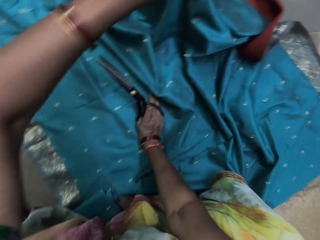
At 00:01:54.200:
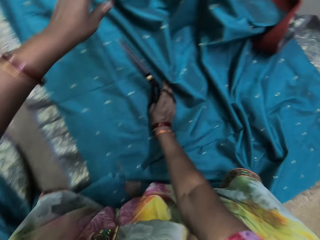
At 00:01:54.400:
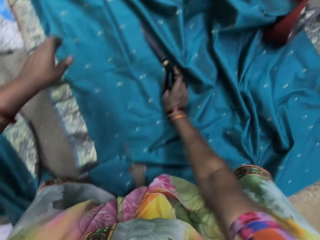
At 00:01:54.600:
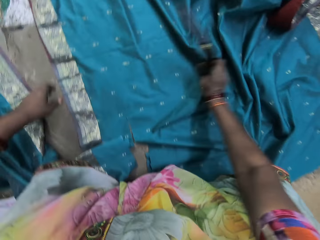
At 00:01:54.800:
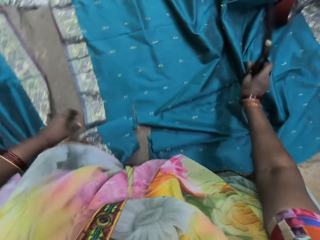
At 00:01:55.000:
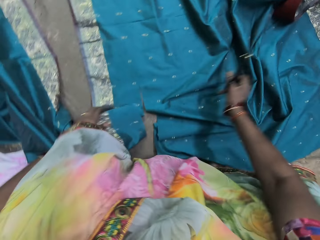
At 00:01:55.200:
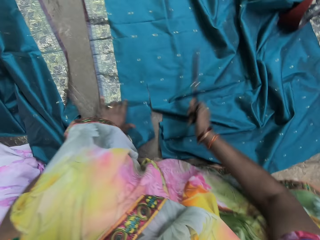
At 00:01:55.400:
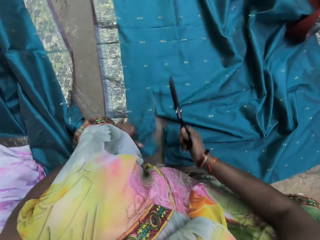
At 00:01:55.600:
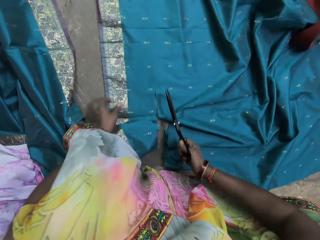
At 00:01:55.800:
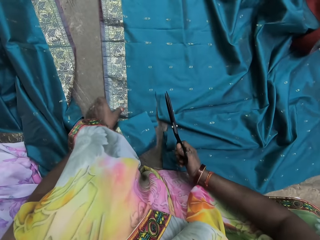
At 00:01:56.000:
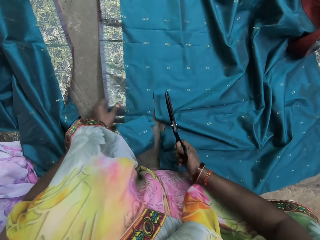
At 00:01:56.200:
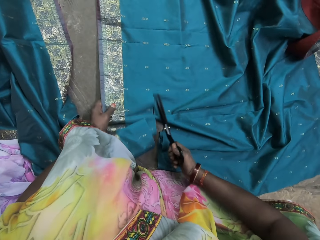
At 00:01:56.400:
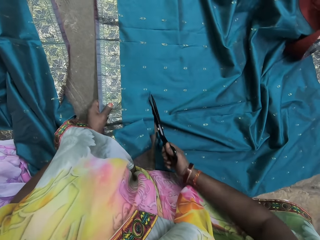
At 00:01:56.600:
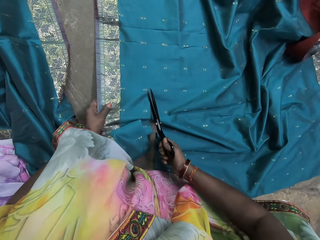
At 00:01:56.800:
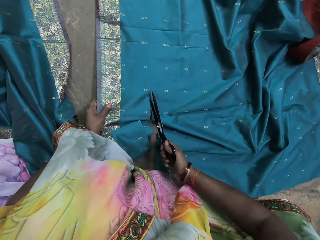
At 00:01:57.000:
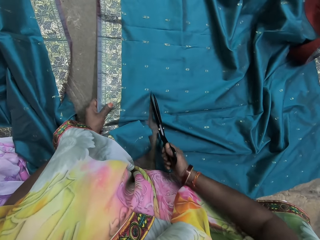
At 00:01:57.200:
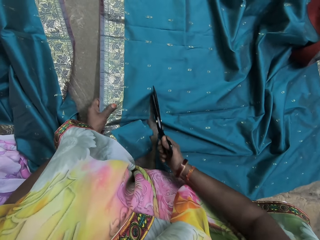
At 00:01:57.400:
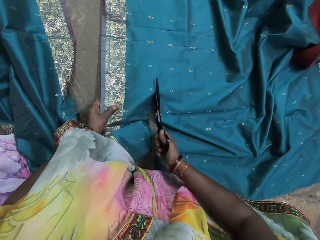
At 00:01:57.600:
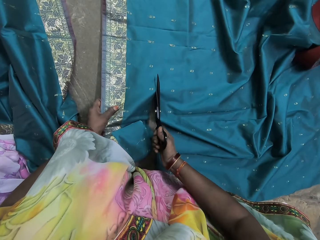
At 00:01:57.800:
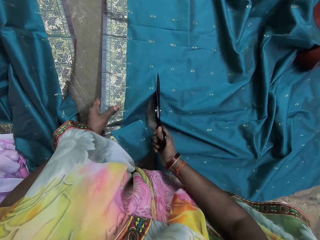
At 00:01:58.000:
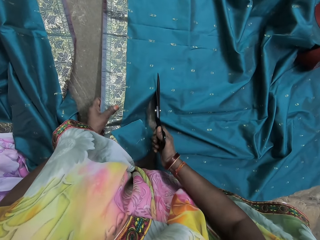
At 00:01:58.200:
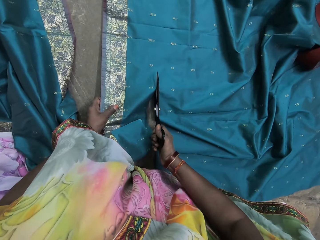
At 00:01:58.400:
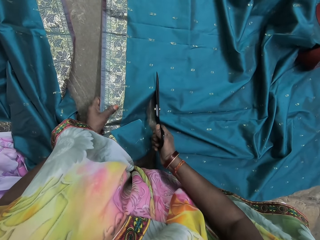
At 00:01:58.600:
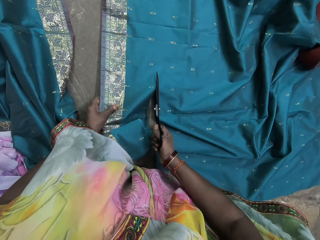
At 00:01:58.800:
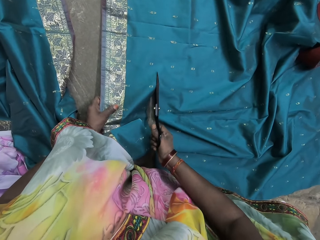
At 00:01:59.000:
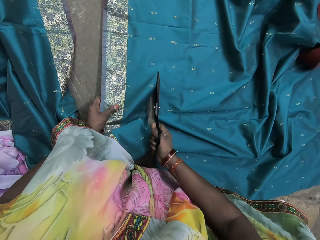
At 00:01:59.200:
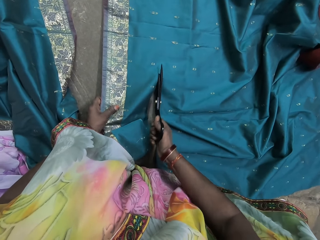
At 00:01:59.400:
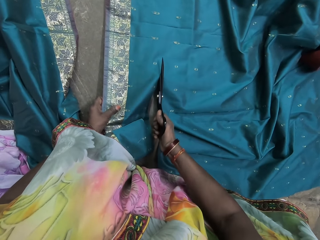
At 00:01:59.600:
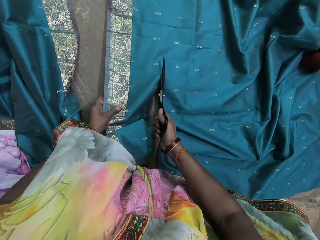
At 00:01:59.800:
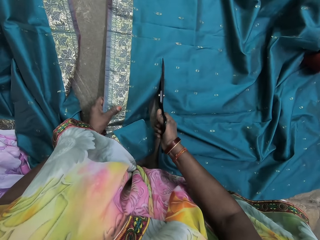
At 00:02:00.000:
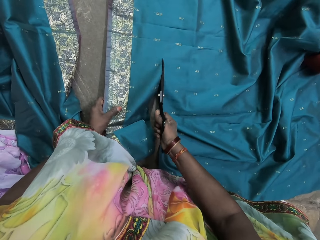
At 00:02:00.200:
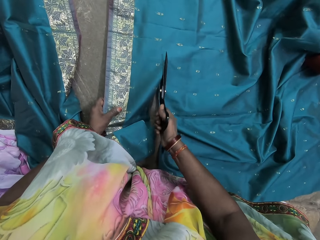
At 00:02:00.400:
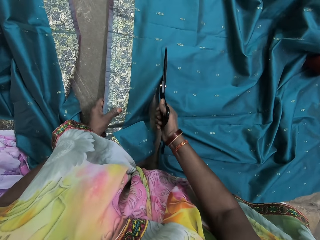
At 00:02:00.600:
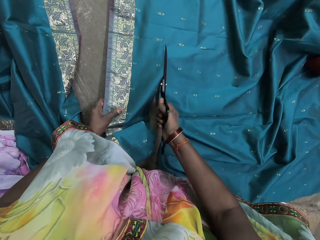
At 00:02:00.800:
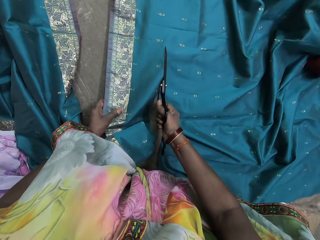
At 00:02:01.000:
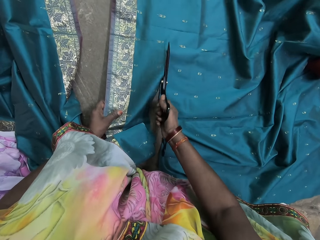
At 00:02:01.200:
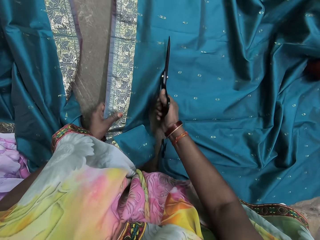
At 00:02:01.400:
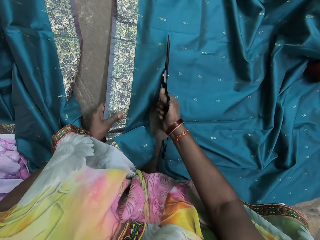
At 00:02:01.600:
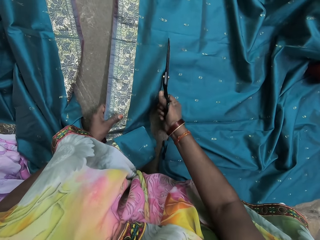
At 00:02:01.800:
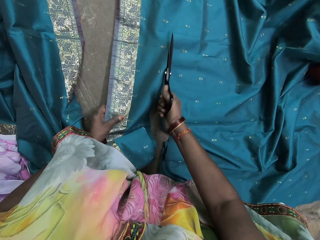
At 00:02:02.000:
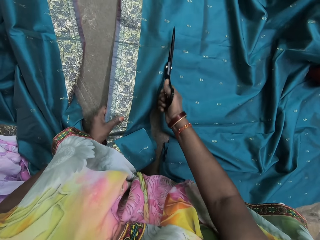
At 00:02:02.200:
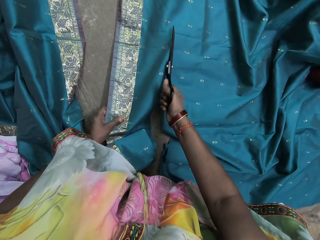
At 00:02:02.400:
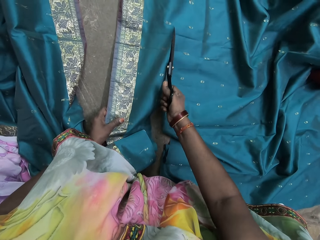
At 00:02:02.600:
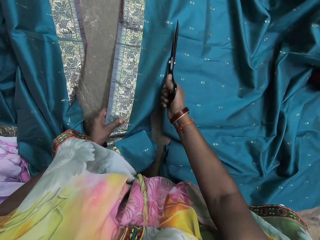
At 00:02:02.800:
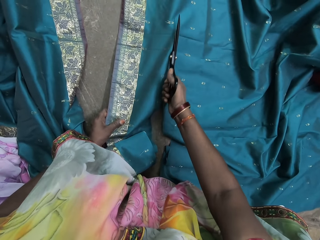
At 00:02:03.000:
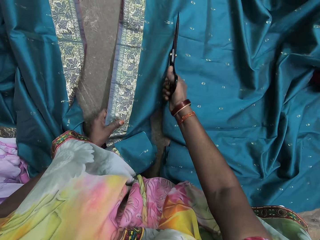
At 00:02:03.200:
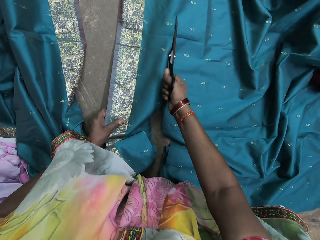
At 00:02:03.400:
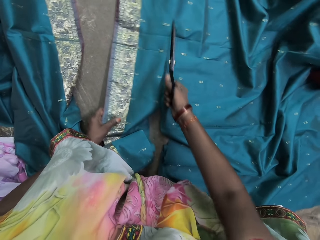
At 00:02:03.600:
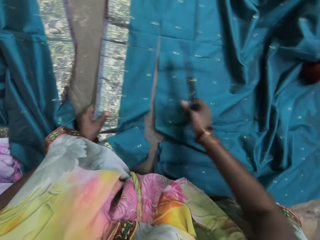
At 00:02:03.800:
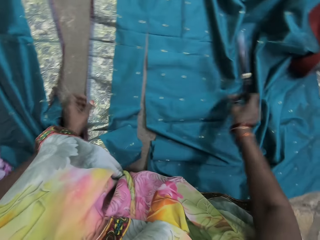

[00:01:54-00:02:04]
The camera wearer holds the green cloth with her left hand. She cuts the green cloth with the scissors in her right hand.

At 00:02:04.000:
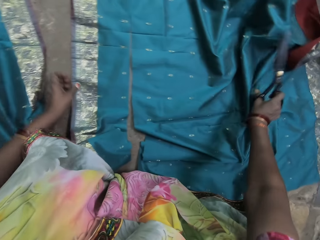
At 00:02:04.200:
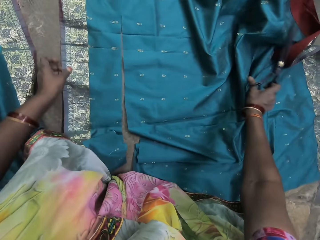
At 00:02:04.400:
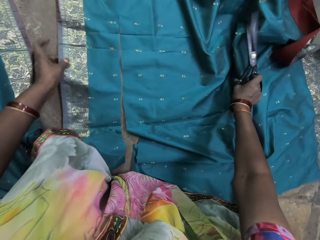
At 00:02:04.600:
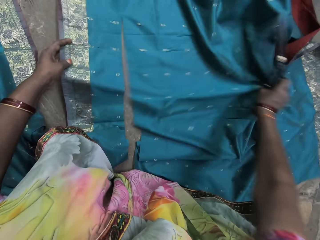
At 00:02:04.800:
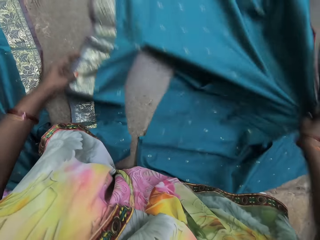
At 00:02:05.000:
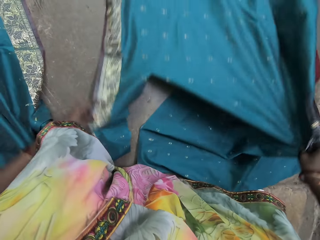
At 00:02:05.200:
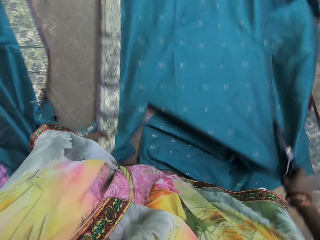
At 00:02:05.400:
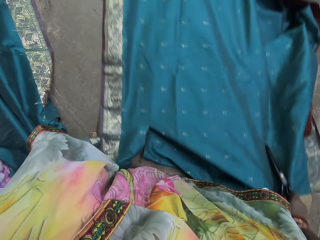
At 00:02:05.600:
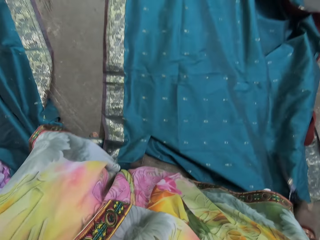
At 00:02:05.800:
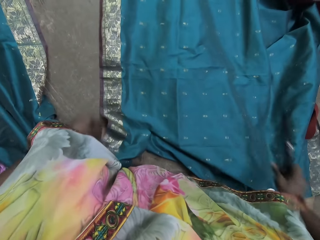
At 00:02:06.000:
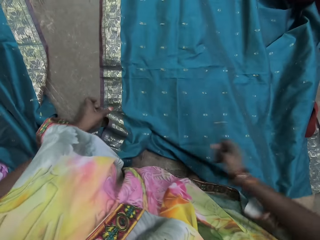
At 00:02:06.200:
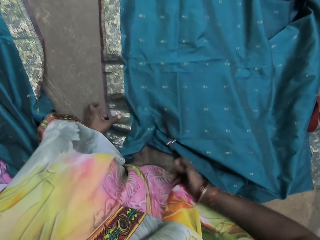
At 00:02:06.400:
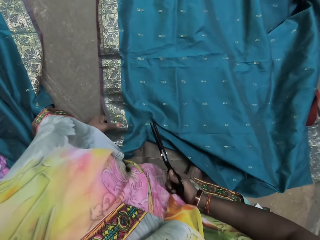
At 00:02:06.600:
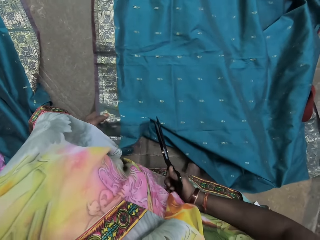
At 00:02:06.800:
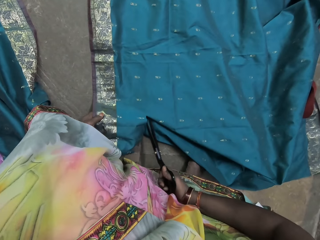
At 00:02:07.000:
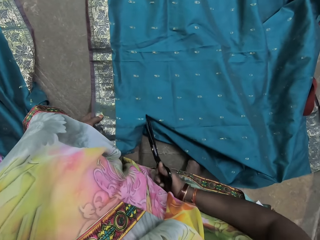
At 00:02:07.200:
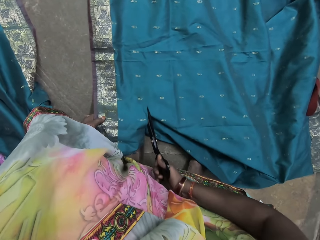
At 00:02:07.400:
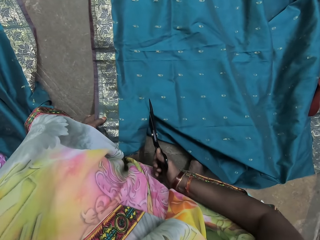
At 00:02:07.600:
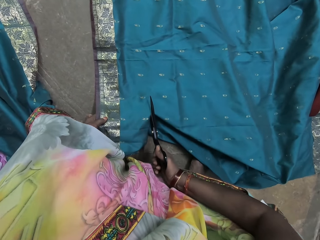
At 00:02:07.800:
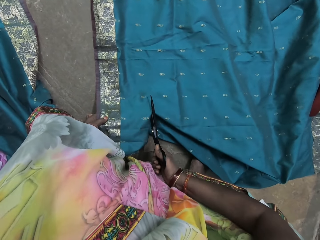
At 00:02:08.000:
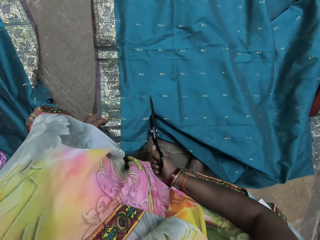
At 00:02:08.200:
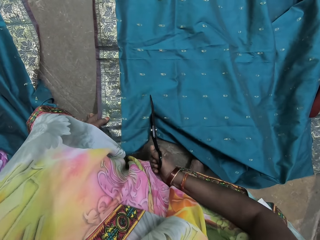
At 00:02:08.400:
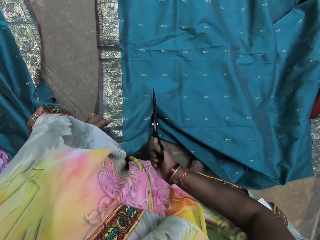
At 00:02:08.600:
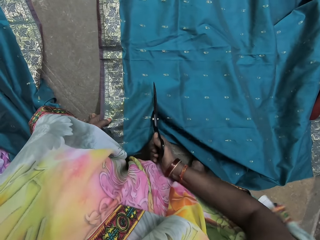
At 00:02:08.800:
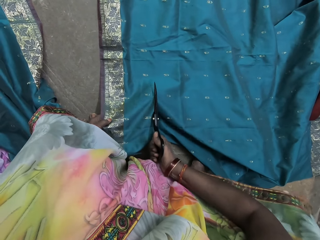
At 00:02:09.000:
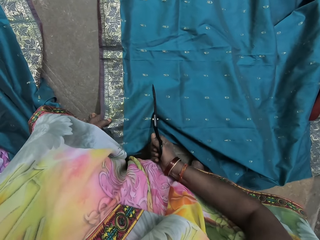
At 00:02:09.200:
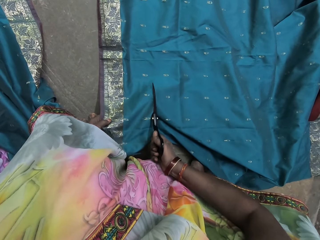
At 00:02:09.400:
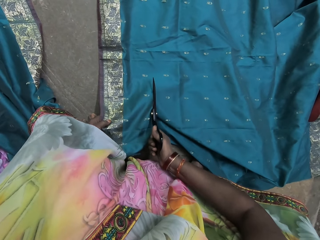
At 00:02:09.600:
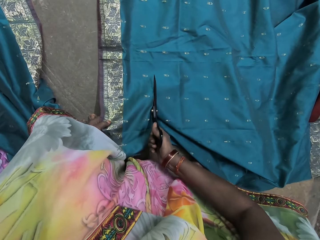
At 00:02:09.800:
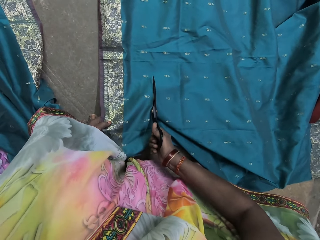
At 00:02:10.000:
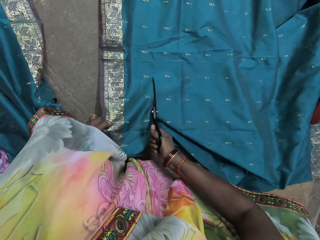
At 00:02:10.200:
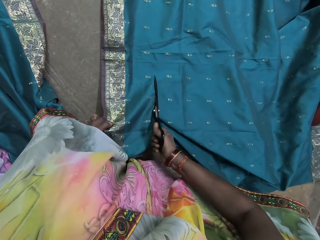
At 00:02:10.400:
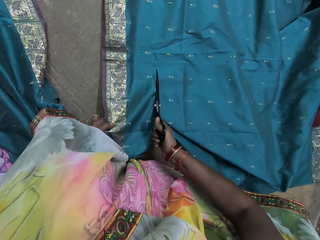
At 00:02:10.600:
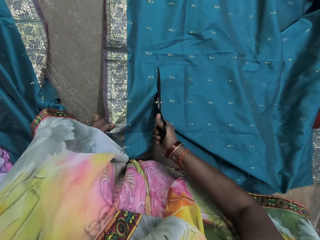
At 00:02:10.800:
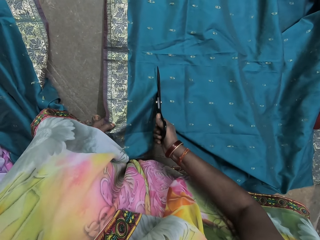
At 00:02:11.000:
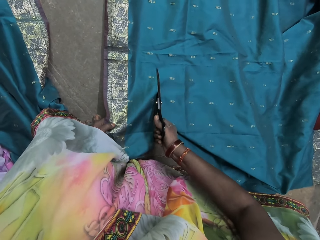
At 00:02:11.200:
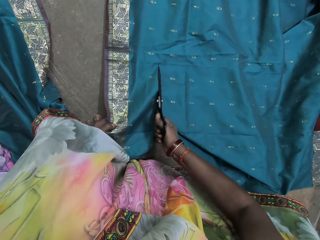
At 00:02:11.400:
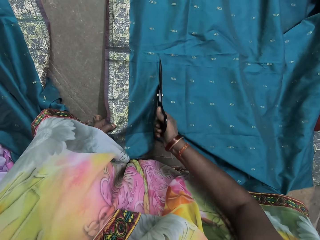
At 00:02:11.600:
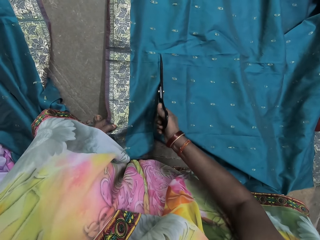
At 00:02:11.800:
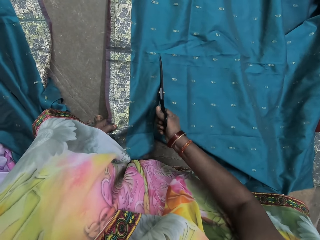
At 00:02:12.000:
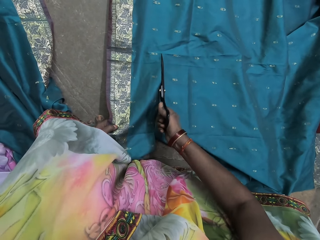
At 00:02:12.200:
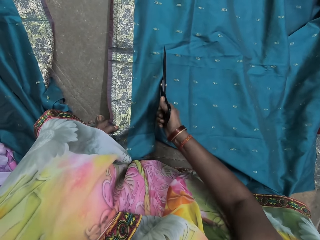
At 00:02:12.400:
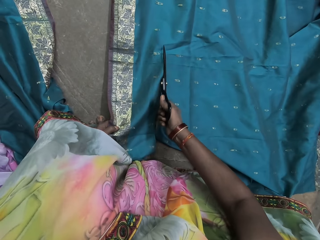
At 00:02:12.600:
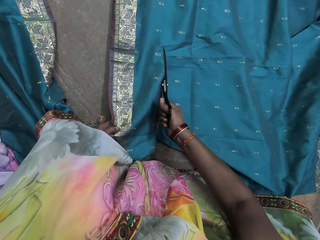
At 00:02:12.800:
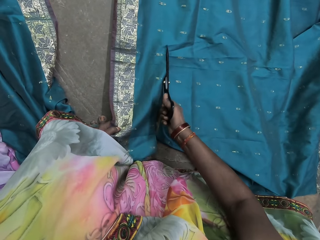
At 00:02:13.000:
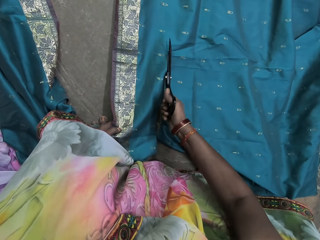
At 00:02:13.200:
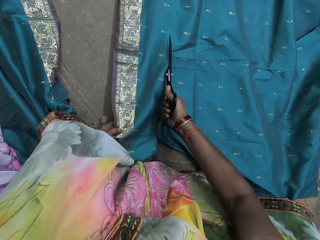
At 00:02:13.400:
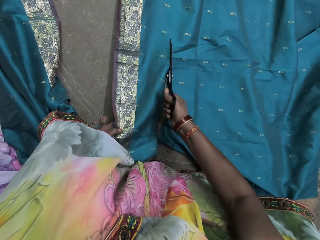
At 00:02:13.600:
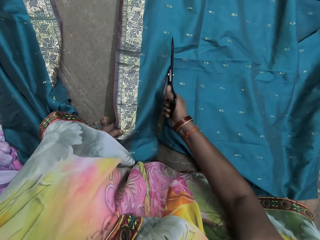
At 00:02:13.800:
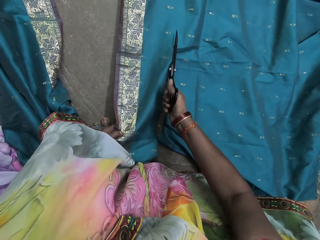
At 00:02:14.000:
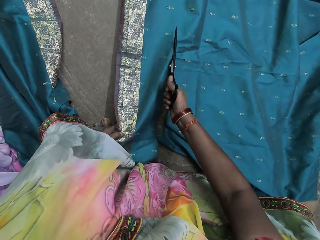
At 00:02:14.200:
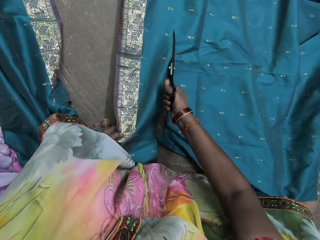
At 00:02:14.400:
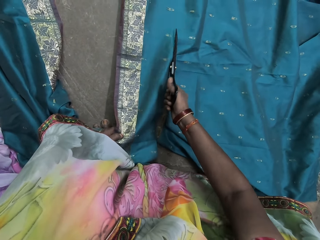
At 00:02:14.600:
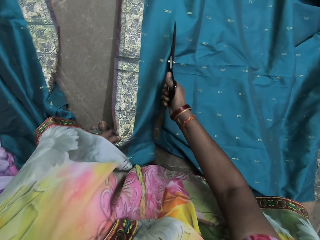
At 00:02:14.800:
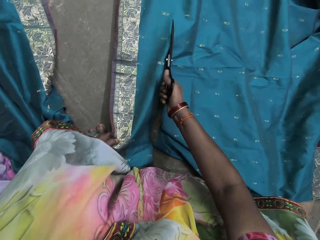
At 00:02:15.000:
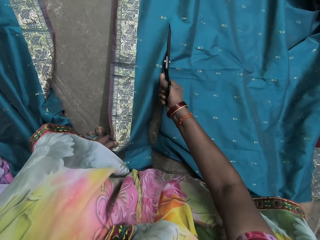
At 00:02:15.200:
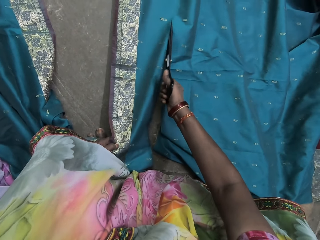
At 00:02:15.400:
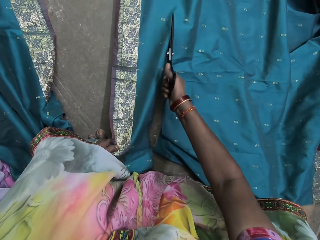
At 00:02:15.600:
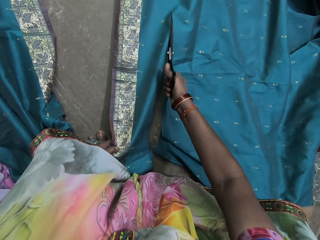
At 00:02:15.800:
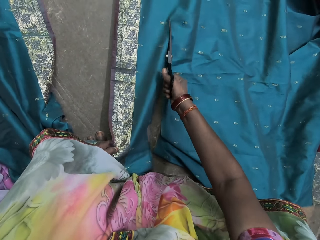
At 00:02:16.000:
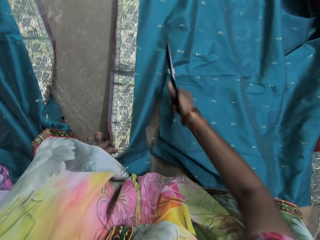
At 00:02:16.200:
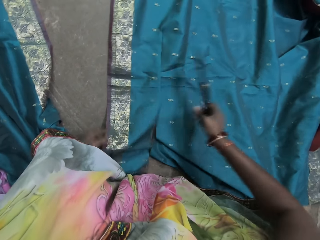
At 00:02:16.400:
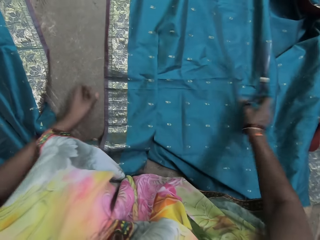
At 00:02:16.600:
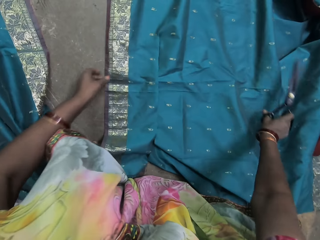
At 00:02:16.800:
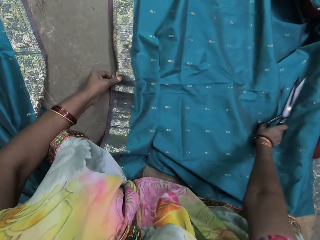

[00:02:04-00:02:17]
The camera wearer moves the green cloth on the floor with both hands. She pulls the cloth. She holds the green cloth with her left hand. She cuts the green cloth with the scissors in her right hand.
